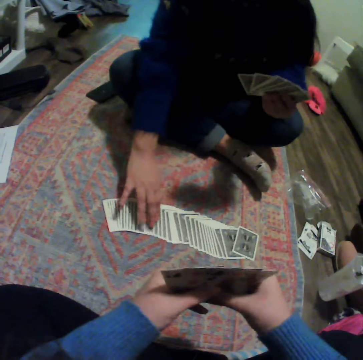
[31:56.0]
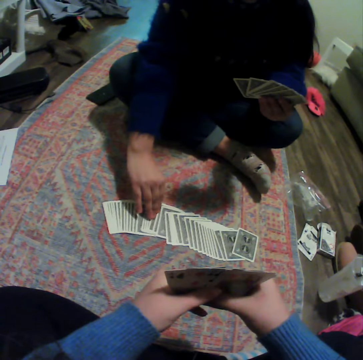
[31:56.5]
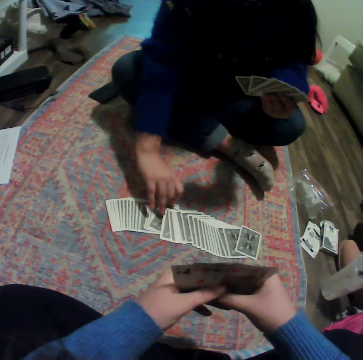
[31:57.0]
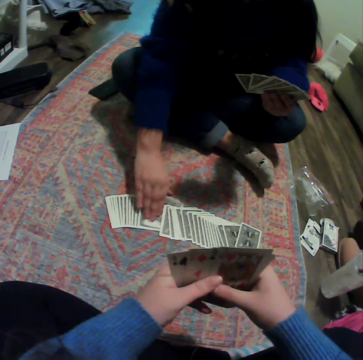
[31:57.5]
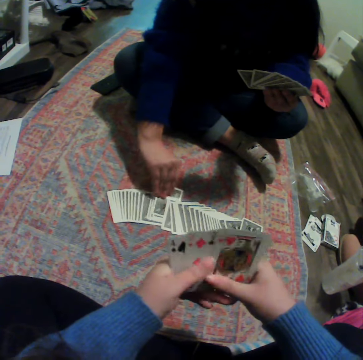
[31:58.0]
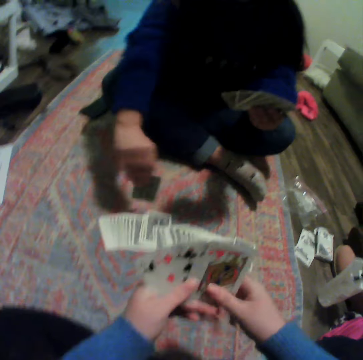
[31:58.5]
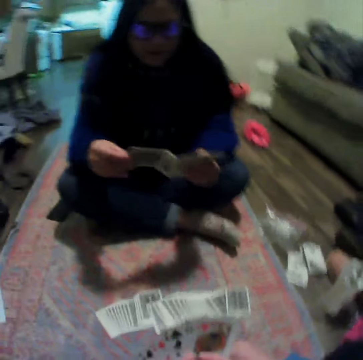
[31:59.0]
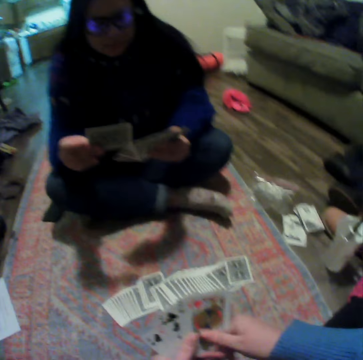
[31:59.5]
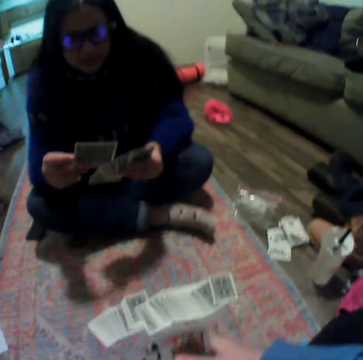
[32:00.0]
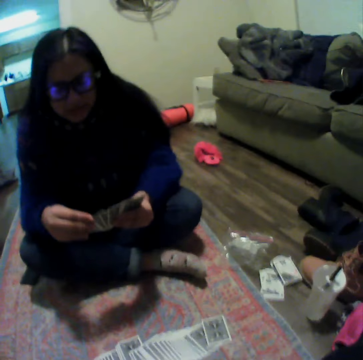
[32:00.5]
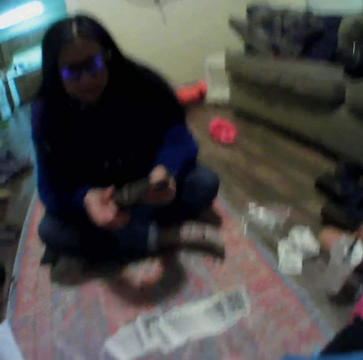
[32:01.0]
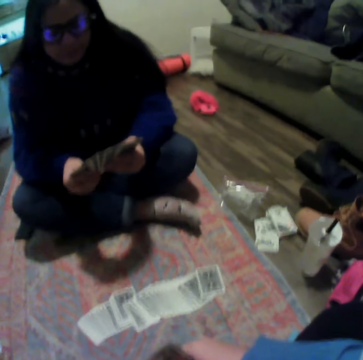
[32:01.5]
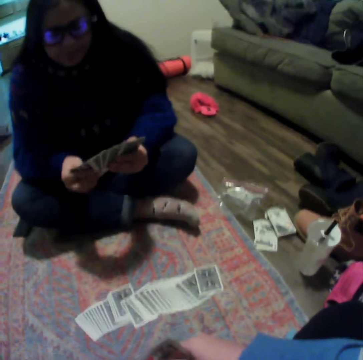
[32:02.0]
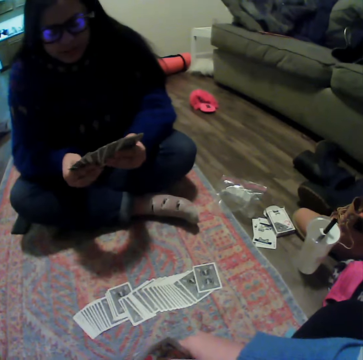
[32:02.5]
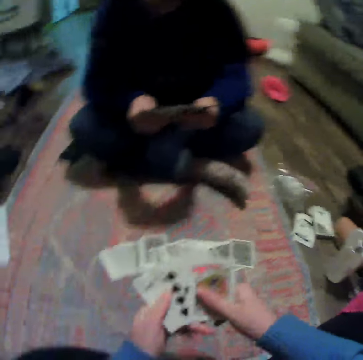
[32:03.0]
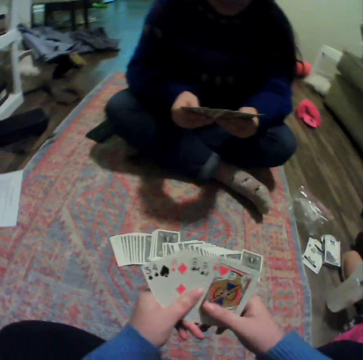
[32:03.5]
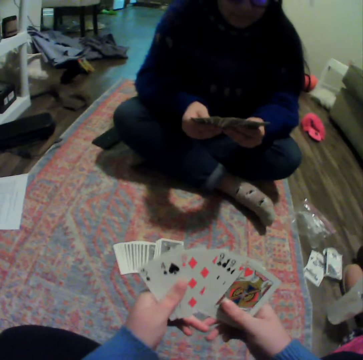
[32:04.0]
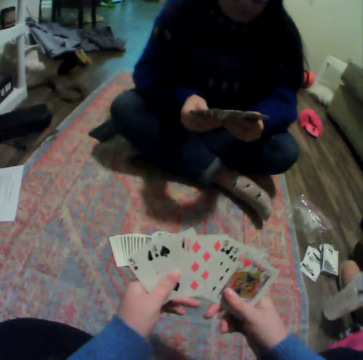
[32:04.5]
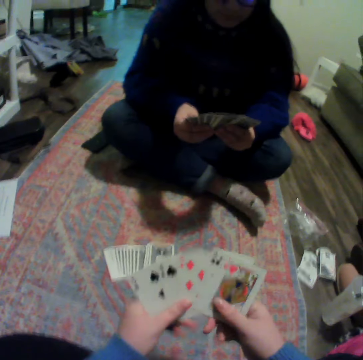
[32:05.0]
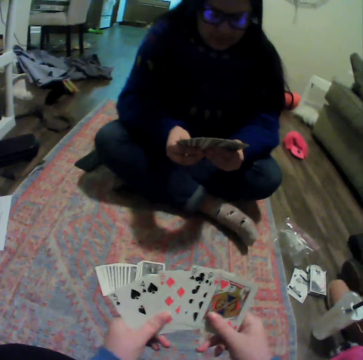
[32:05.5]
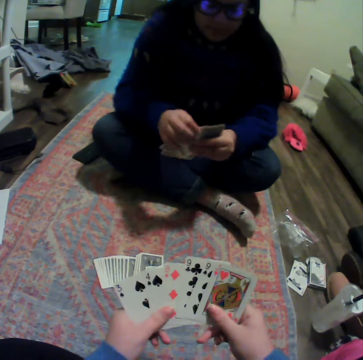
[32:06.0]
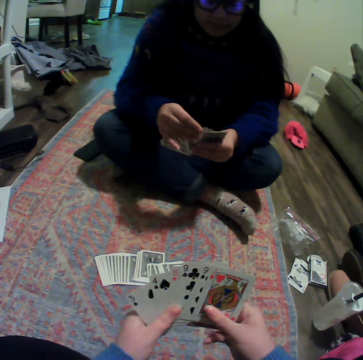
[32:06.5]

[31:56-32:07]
A woman picks a card on the carpet. The woman puts the card between other cards and spreads the cards. The camera wearer spreads the cards.

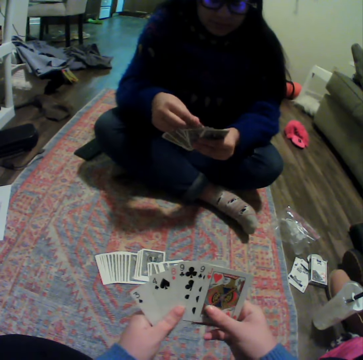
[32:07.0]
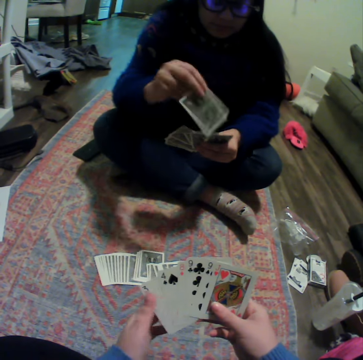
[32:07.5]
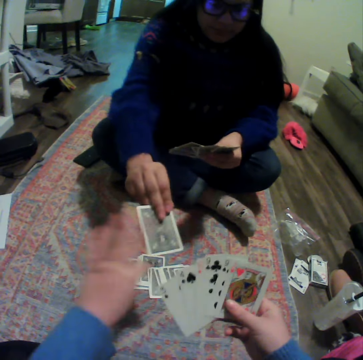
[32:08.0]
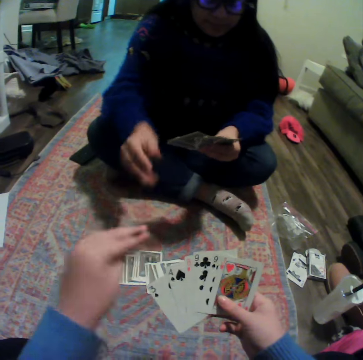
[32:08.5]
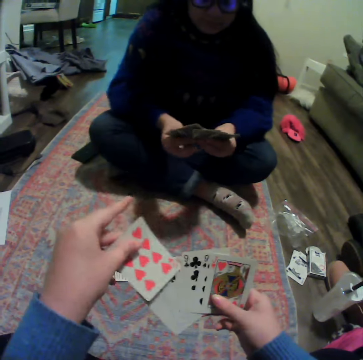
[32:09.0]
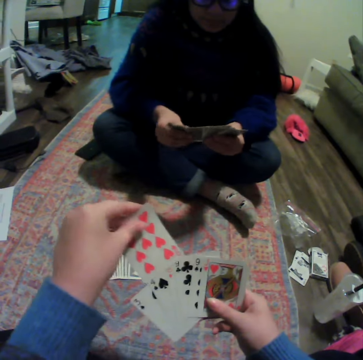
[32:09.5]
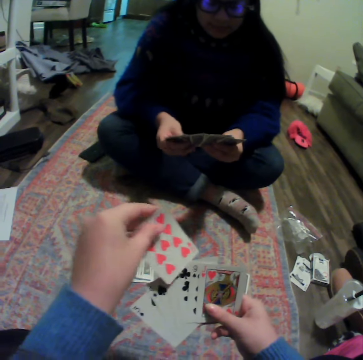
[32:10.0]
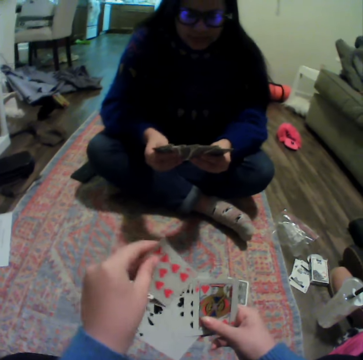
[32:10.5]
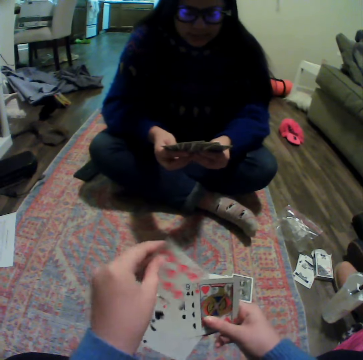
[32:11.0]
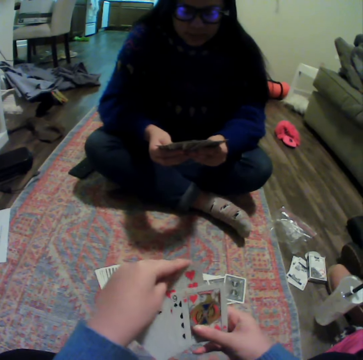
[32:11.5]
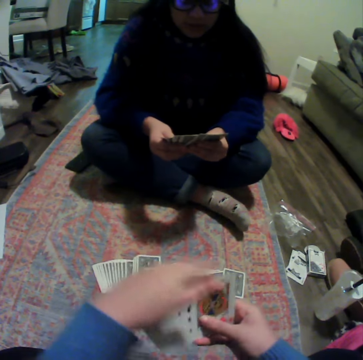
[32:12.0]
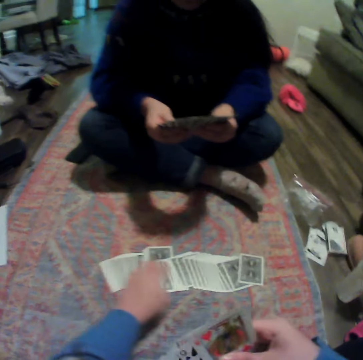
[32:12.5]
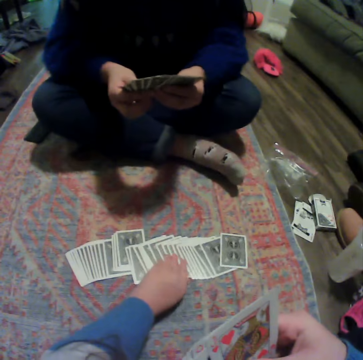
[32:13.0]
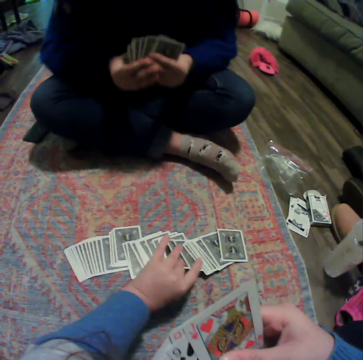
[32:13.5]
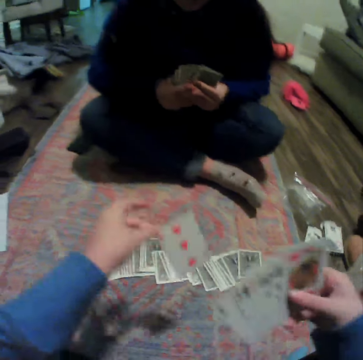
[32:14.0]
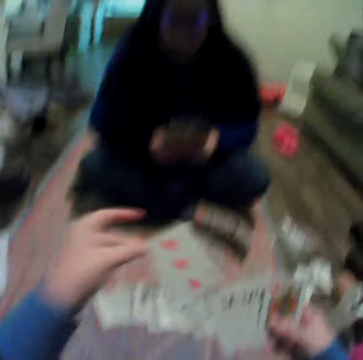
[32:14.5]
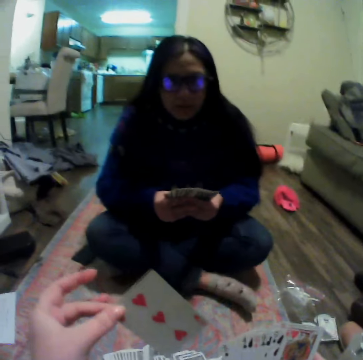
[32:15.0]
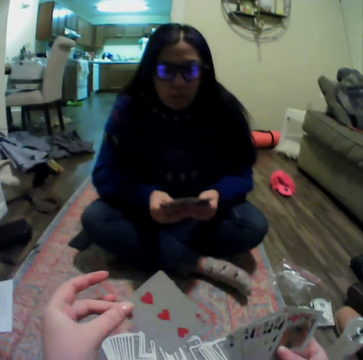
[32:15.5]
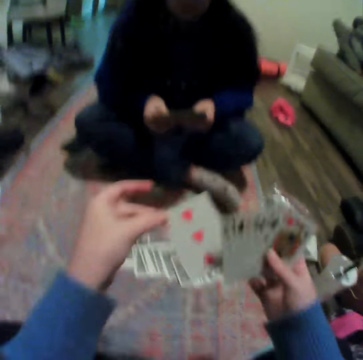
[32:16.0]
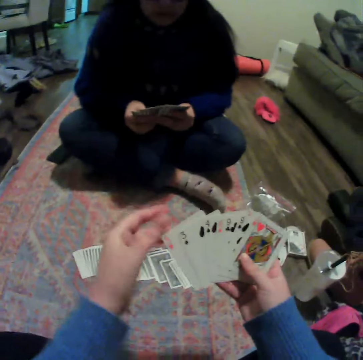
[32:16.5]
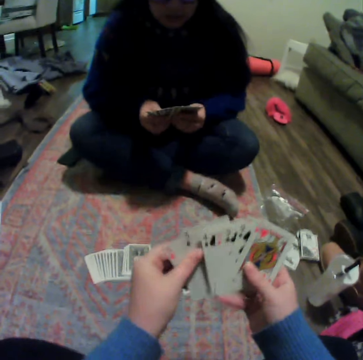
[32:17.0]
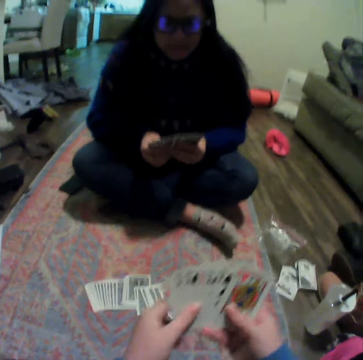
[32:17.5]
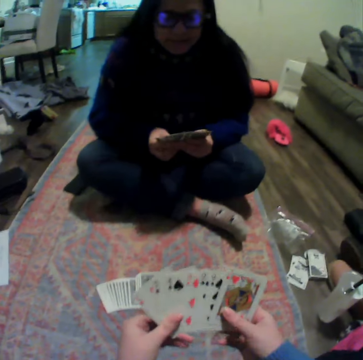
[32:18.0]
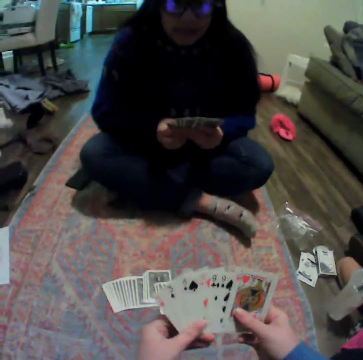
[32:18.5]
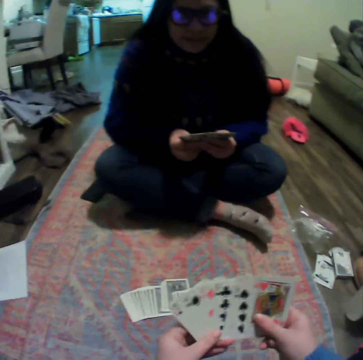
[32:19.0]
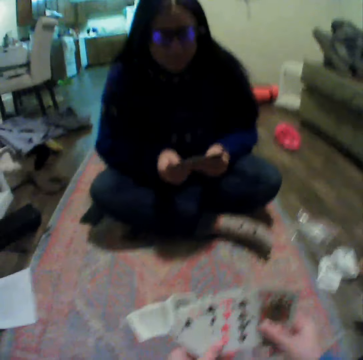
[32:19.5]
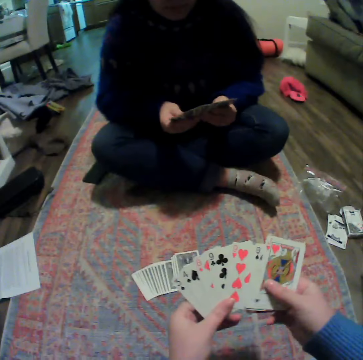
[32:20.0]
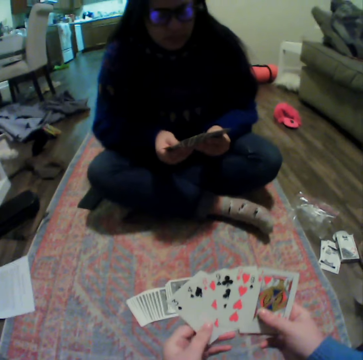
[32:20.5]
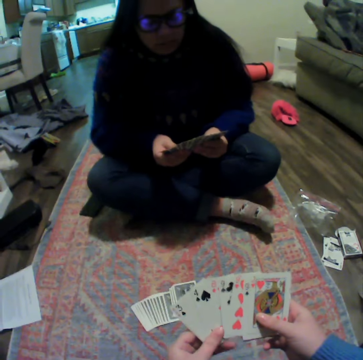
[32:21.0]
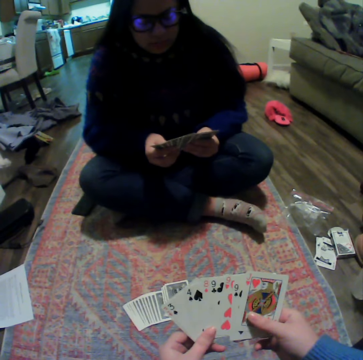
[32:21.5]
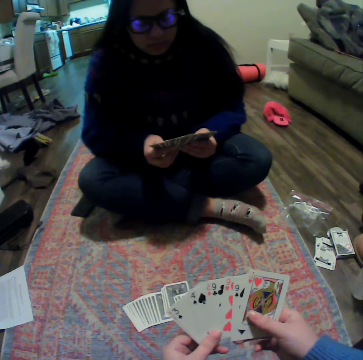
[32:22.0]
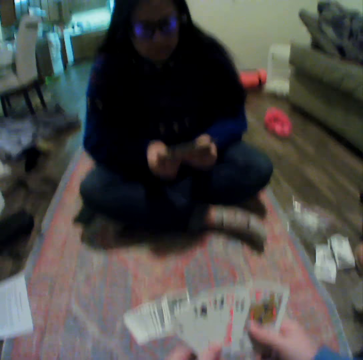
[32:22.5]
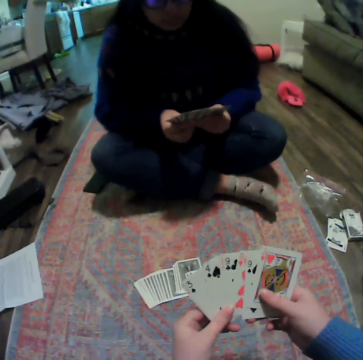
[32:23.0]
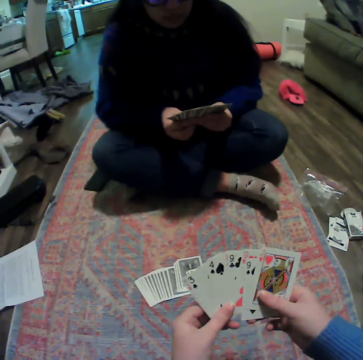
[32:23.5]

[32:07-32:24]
A woman hands over a card to the camera wearer. The camera wearer picks the card from the woman. They put the card between other cards. The woman spreads the cards. The camera wearer picks a card on the carpet. The woman talks to the camera wearer. The camera wearer puts the card between other cards. They talk to the woman and spread the cards. The woman spreads the cards. The camera wearer spreads the cards. The woman organizes her cards.

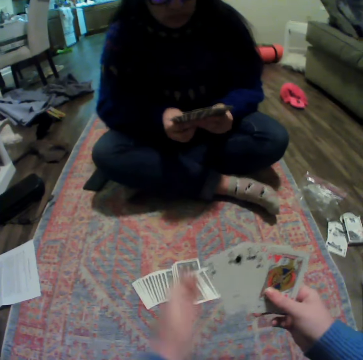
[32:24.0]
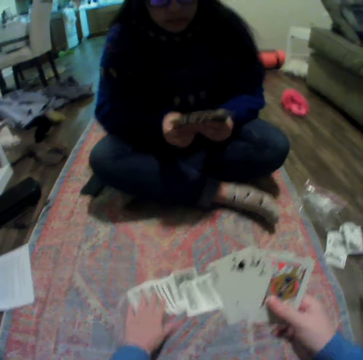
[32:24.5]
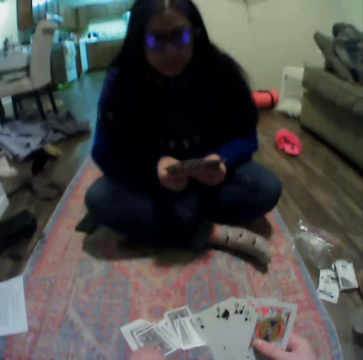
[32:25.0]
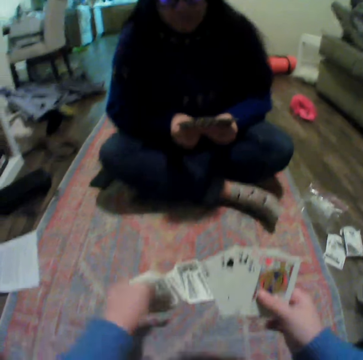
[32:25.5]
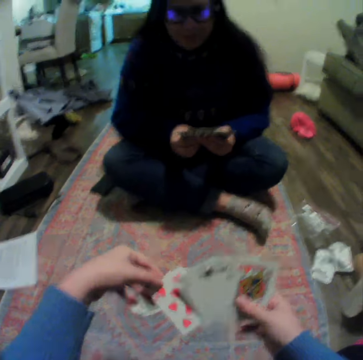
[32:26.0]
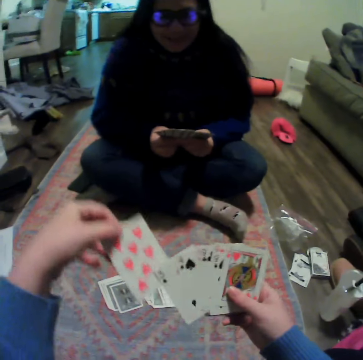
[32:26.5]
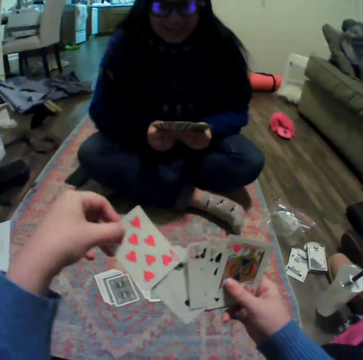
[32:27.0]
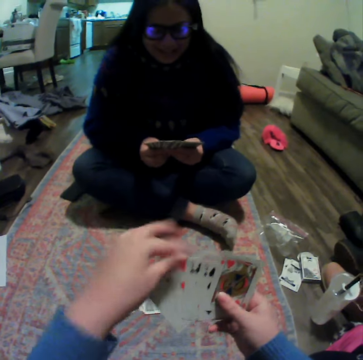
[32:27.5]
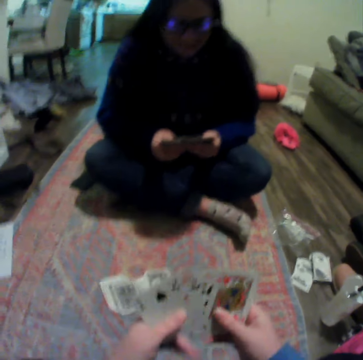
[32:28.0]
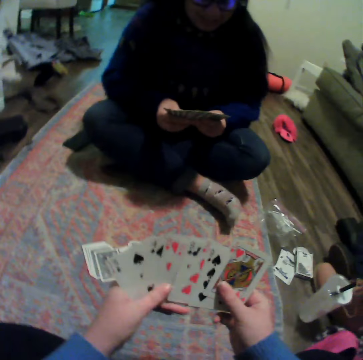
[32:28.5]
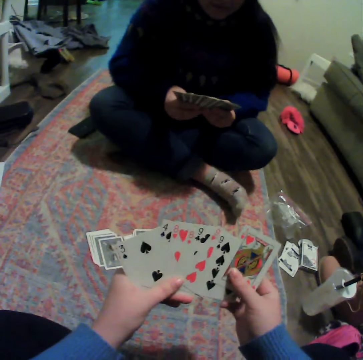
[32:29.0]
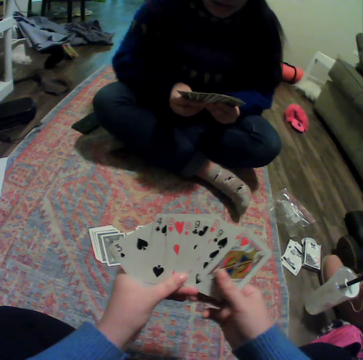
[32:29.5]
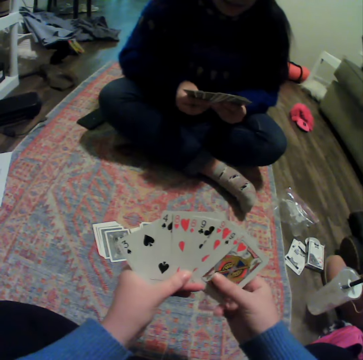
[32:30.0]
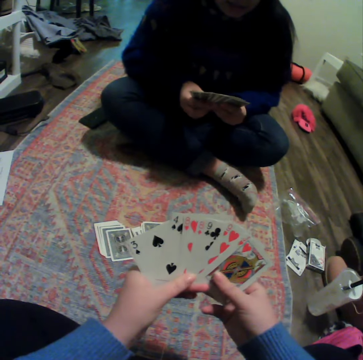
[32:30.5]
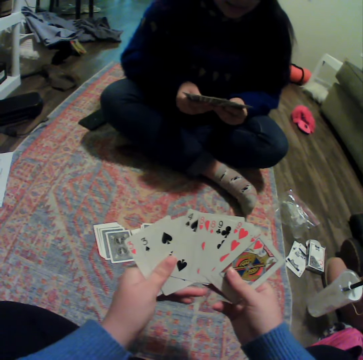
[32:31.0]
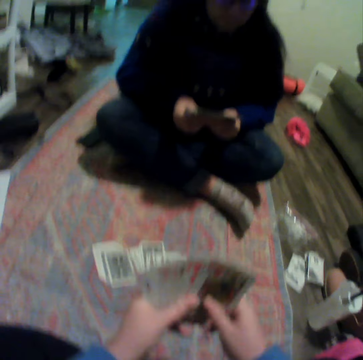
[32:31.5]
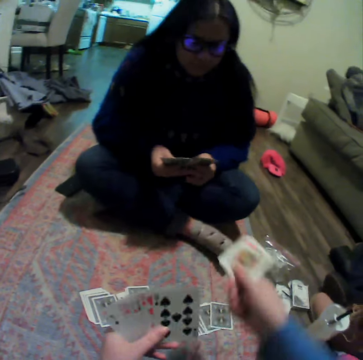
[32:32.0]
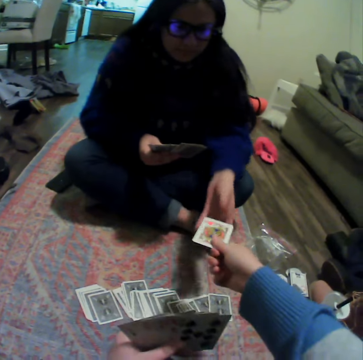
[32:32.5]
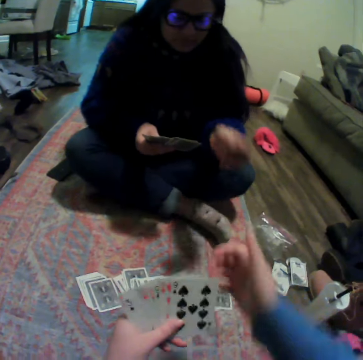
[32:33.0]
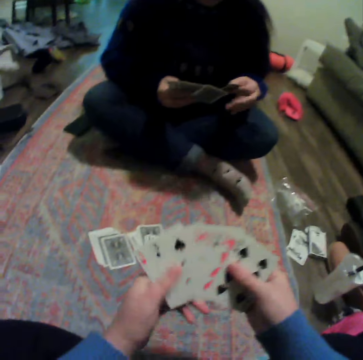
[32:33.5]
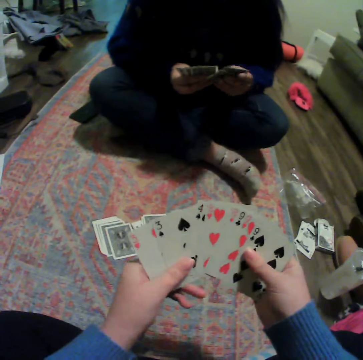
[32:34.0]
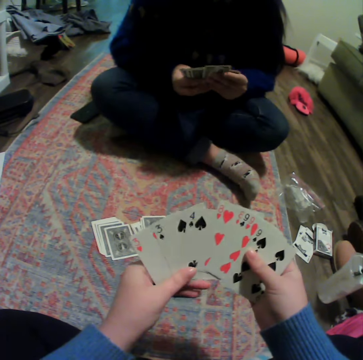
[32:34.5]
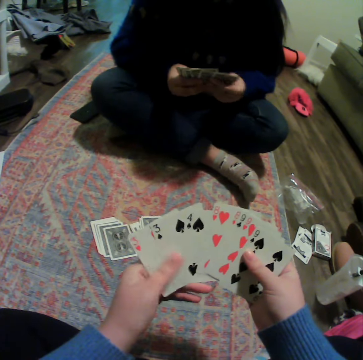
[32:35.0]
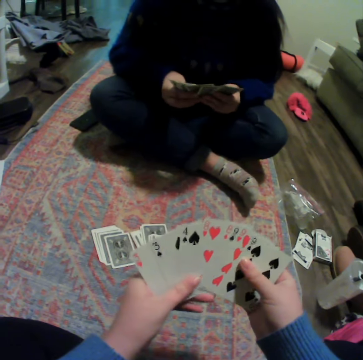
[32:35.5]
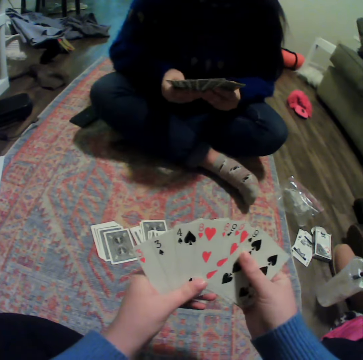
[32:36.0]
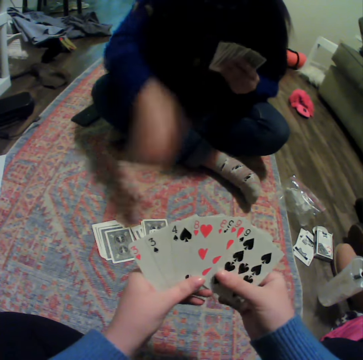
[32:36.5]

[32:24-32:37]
The camera wearer touches the cards and picks a card on the carpet. They put the card between other cards and spread the cards. A woman spreads the cards. The camera wearer hands over the card to the woman. The woman picks the card from the camera wearer. The camera wearer spreads the cards.
